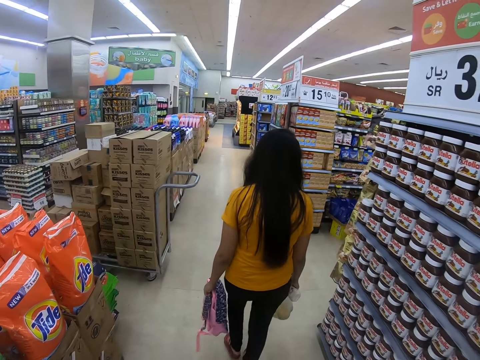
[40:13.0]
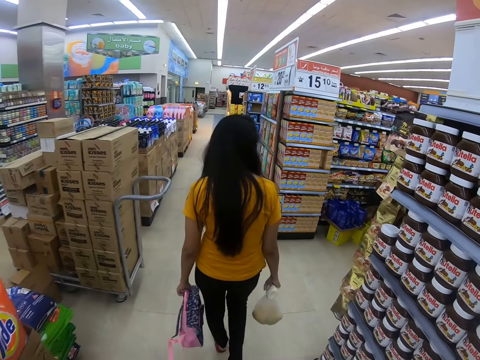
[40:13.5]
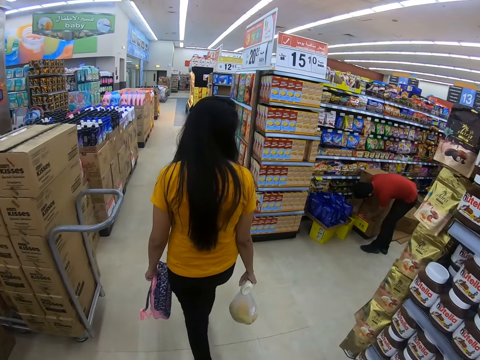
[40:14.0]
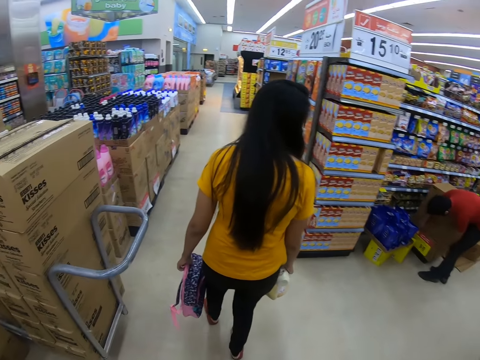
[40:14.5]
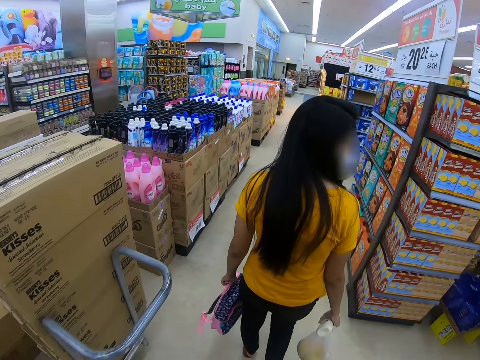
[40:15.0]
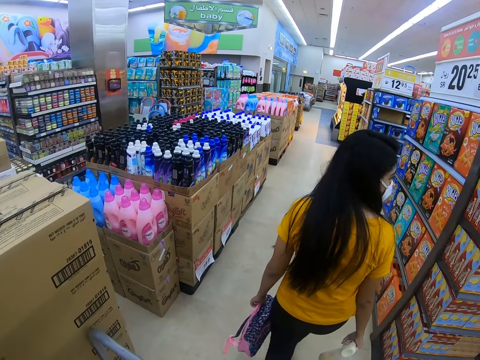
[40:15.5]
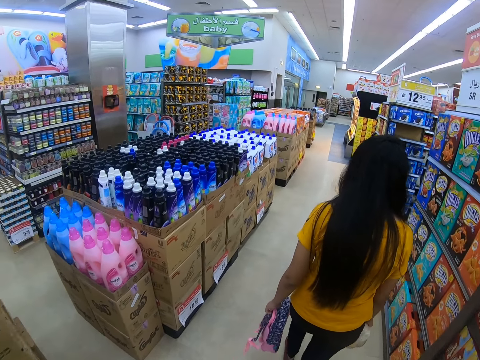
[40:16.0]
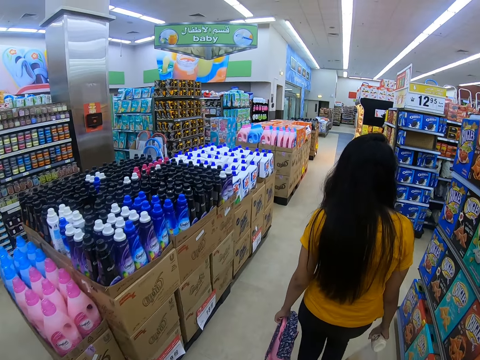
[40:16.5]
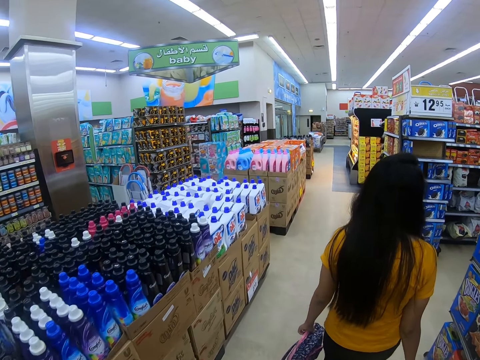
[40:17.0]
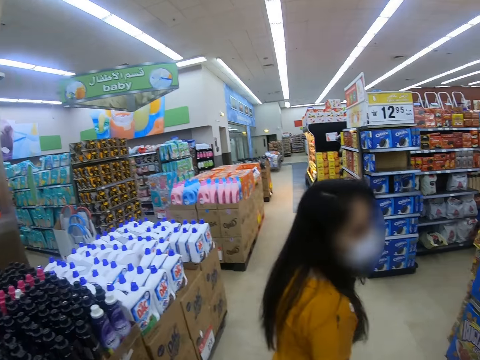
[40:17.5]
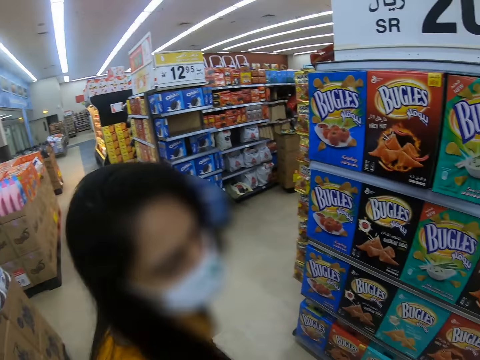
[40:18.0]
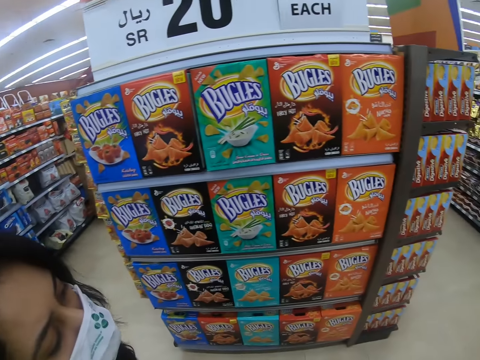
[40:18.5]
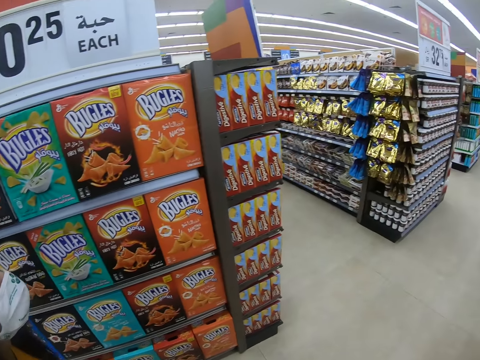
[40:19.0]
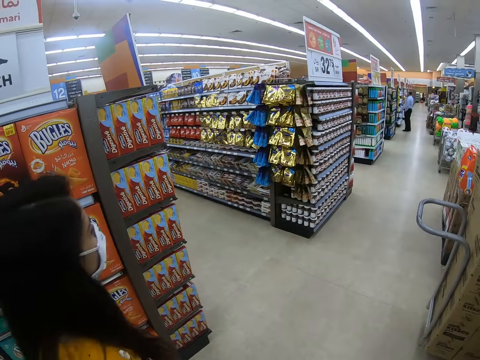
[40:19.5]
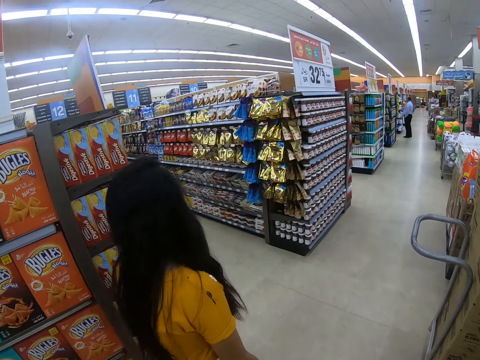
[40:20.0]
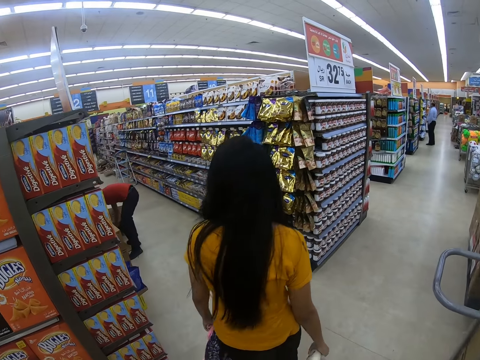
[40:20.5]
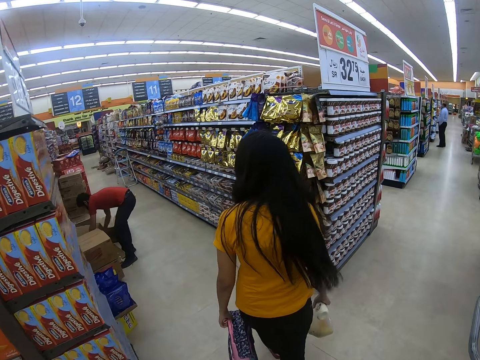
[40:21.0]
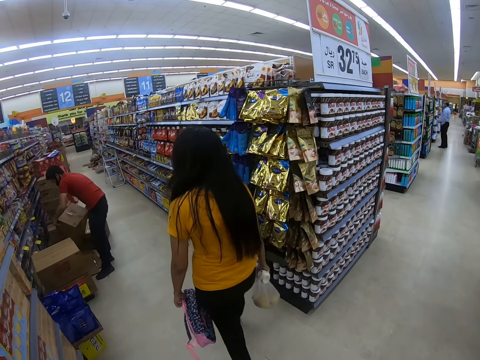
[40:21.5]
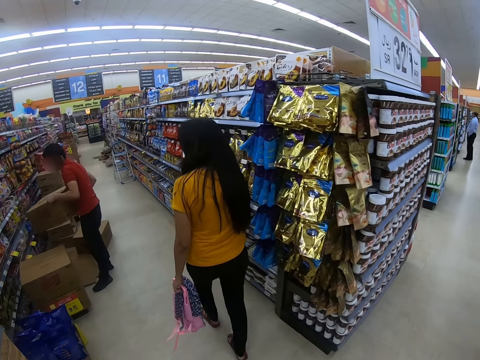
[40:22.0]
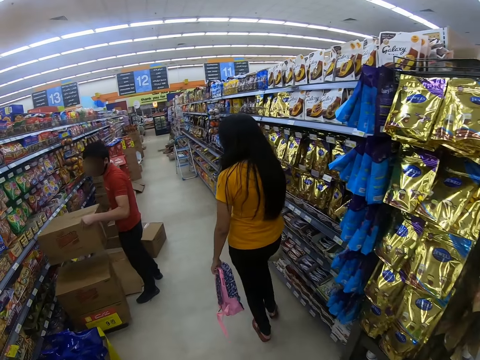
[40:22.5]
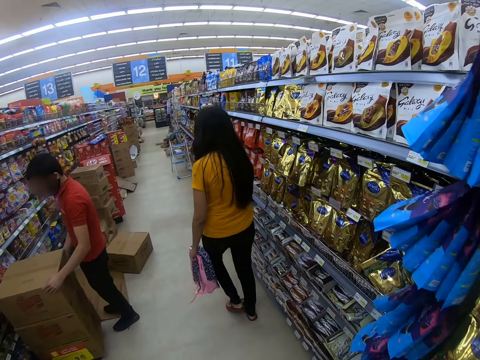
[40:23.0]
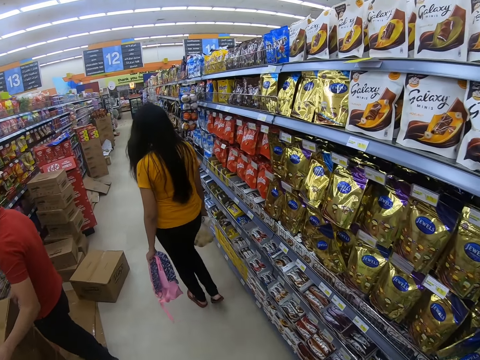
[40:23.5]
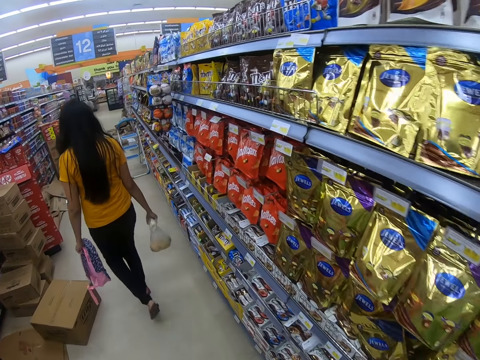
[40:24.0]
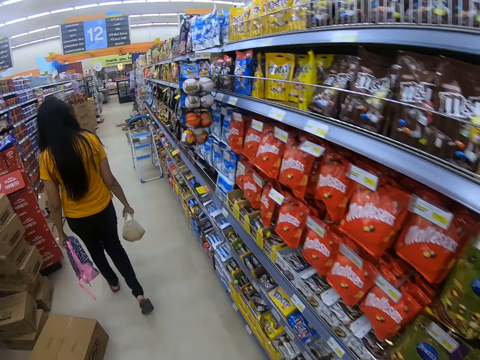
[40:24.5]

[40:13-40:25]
A person looks around and walks in a supermarket.

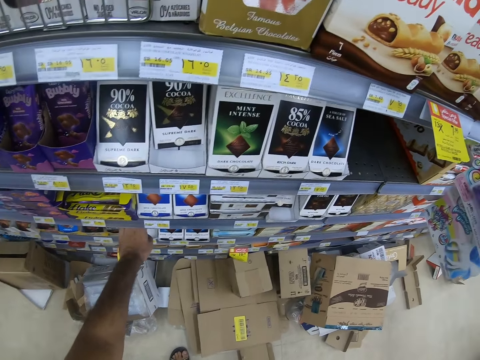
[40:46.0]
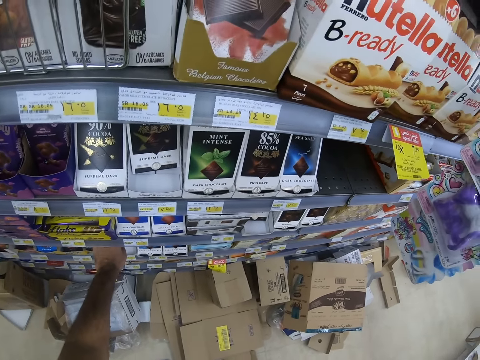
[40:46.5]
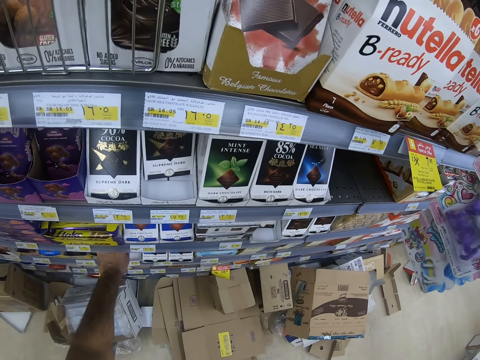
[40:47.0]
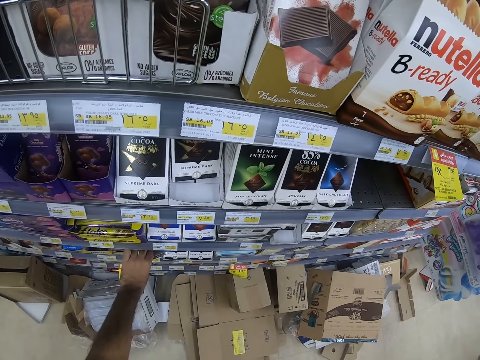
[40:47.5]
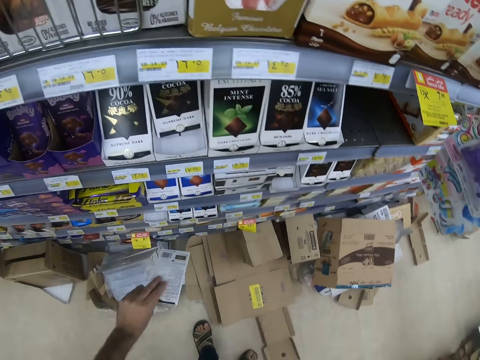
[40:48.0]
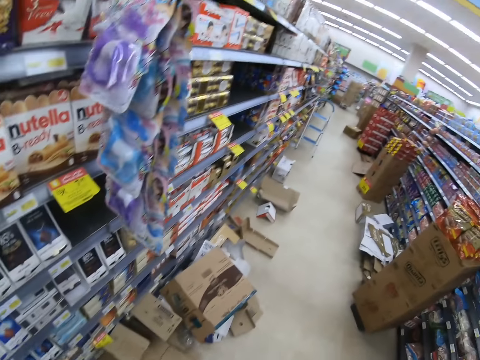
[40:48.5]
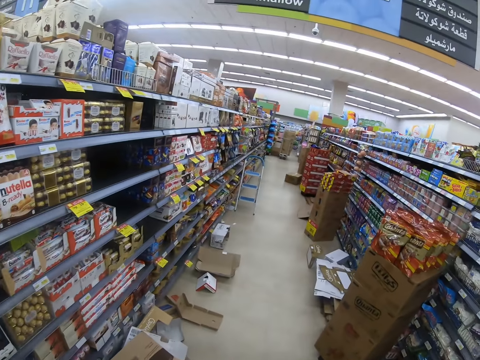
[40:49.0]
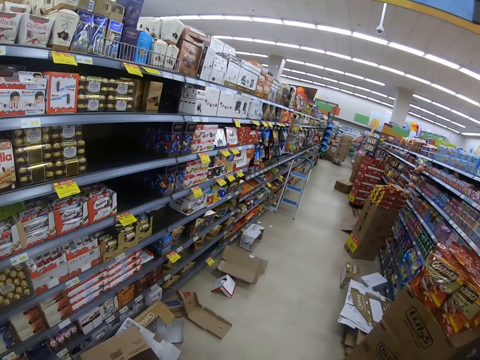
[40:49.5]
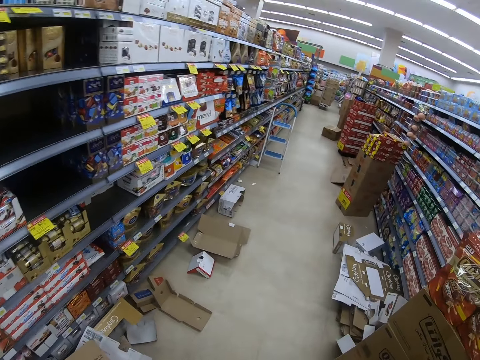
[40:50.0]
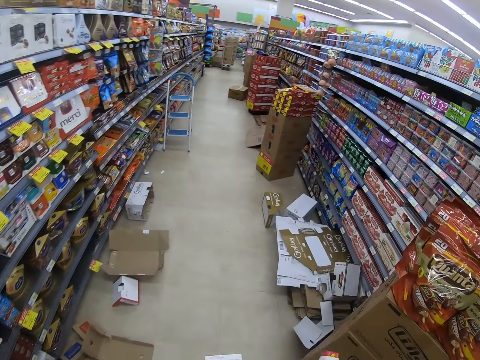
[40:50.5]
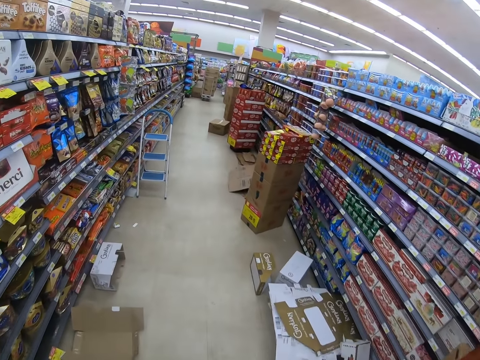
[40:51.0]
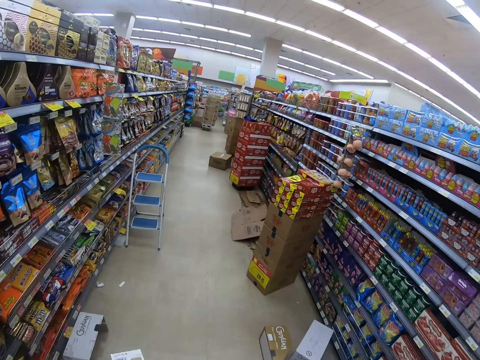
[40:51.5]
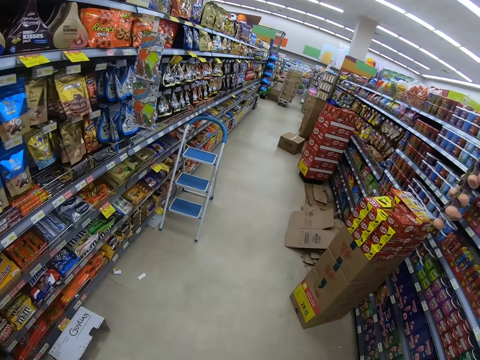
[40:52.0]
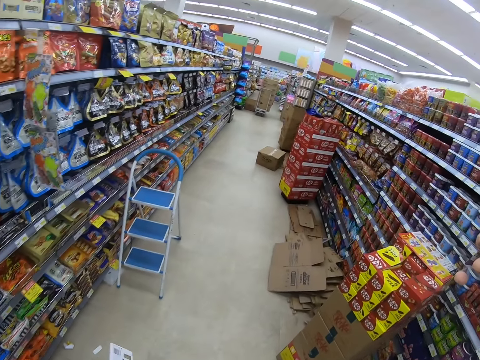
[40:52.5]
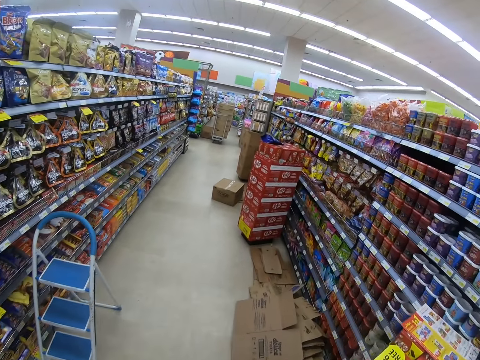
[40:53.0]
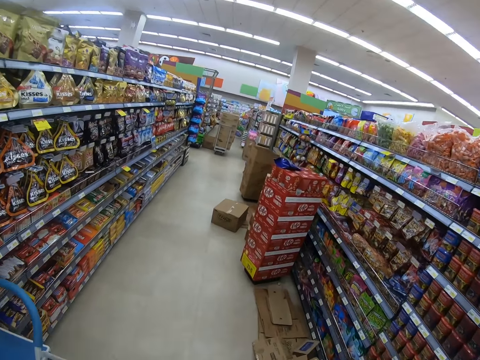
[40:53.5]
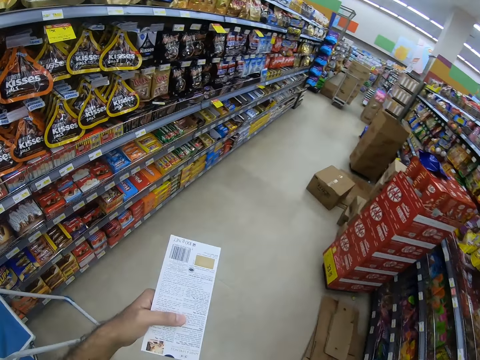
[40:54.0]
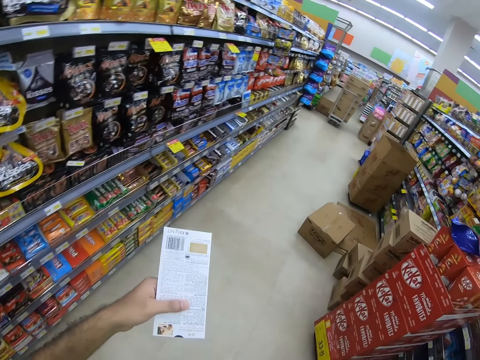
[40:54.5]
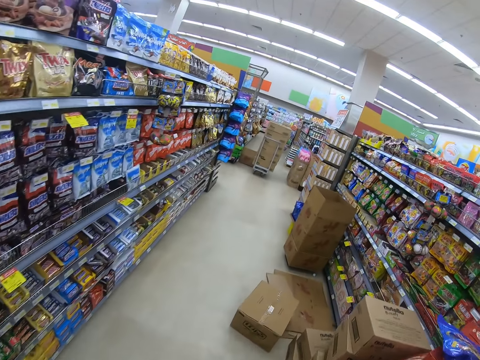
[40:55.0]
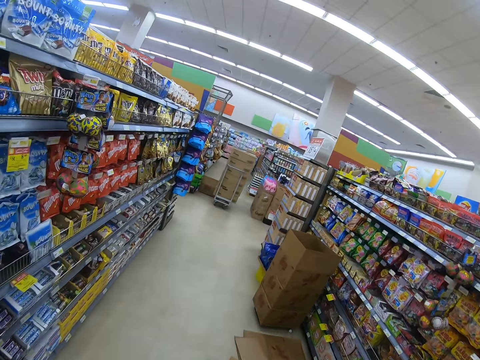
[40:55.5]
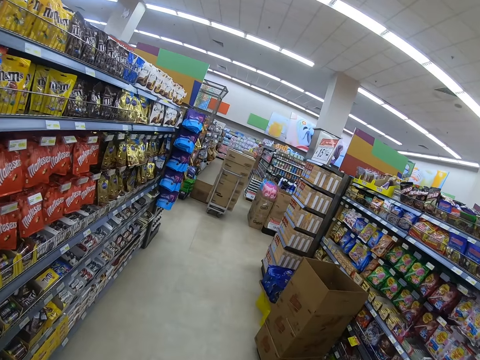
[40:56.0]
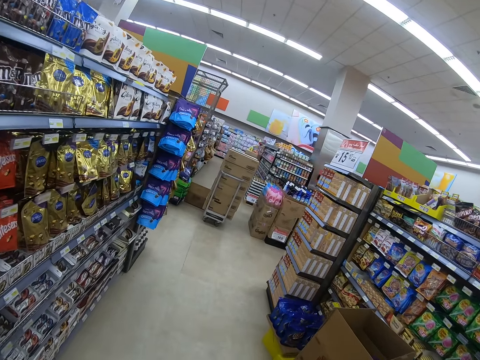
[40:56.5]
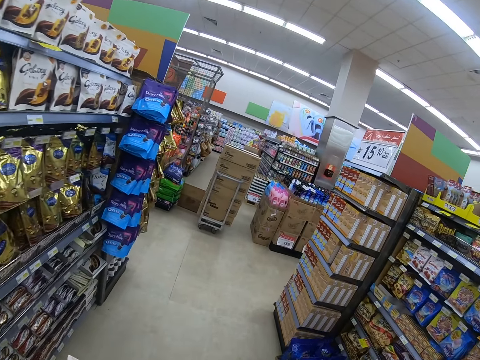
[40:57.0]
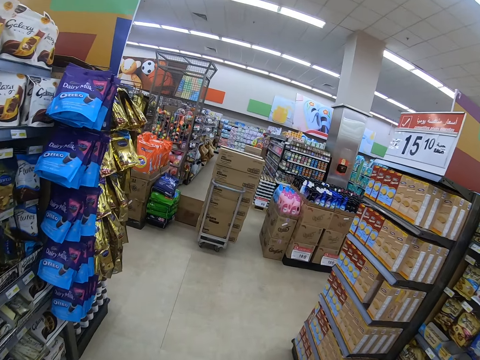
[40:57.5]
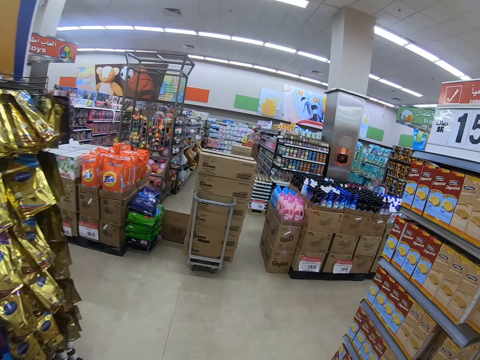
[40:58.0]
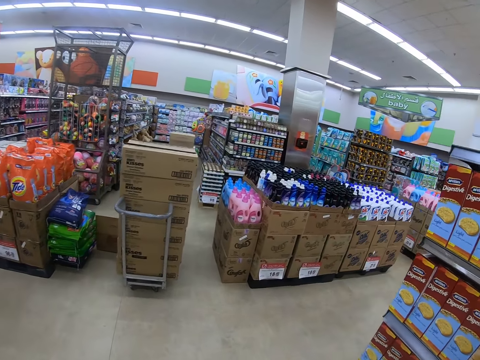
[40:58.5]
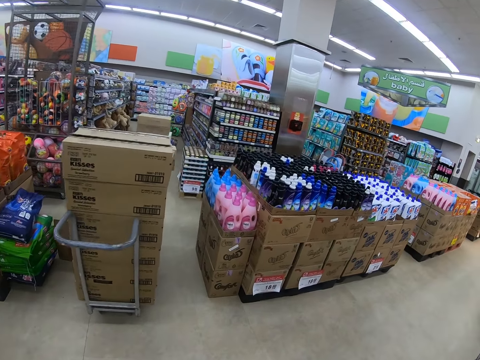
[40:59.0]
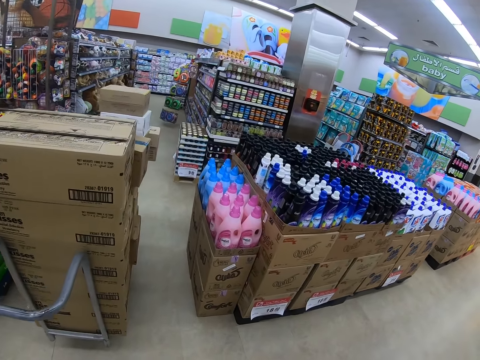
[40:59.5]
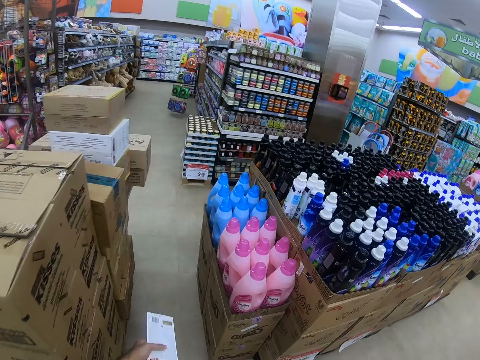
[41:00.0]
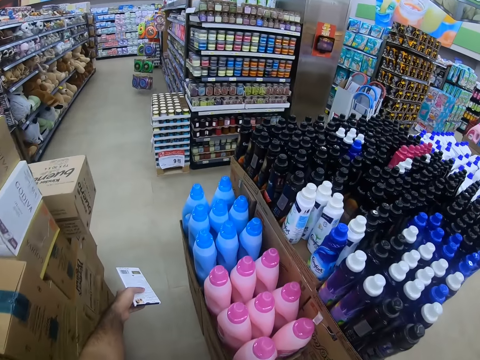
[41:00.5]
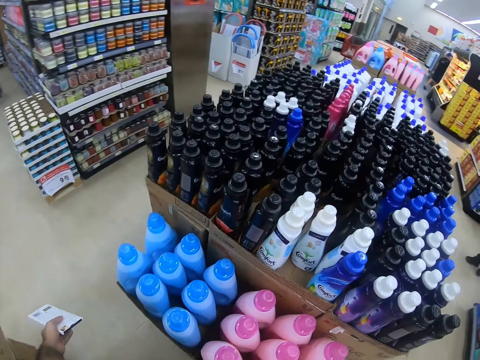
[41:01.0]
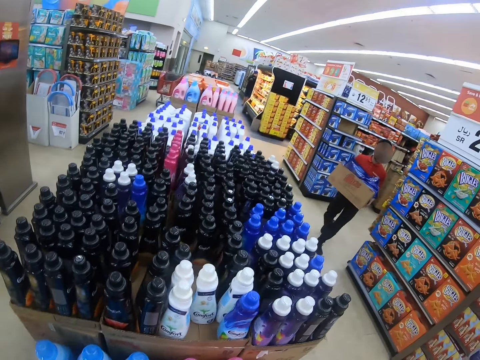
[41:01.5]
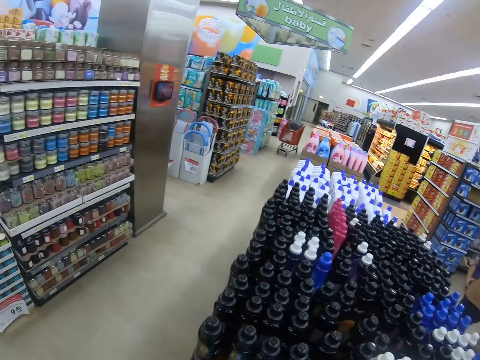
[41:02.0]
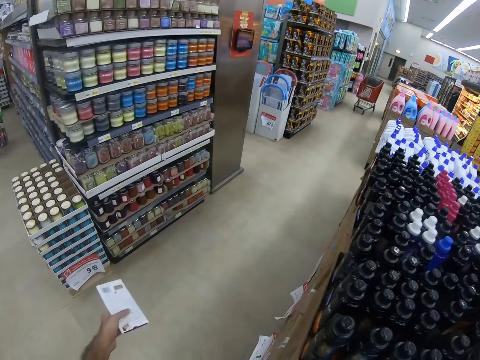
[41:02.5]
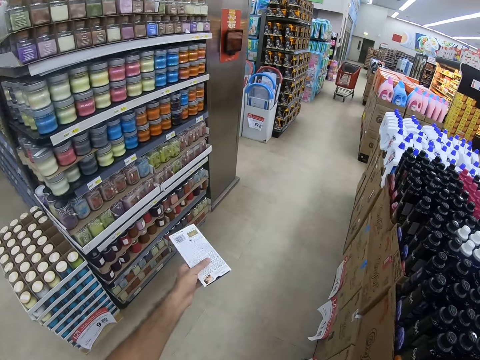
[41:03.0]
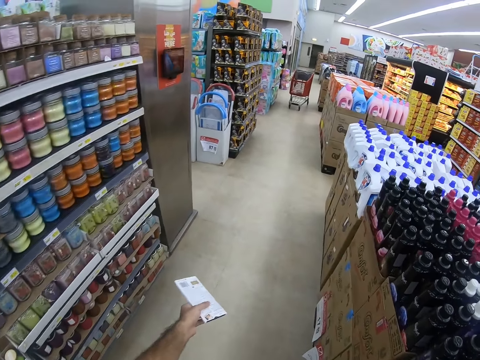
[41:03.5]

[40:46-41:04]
The camera wearer picks something from the display. They walk in a supermarket. They lift the left hand. They walk in the supermarket. They lift the left hand.
